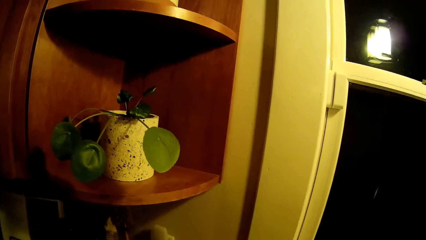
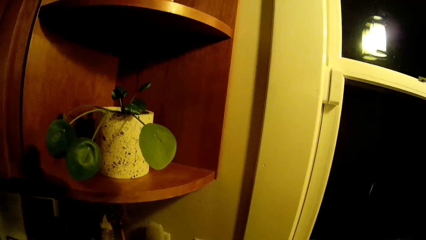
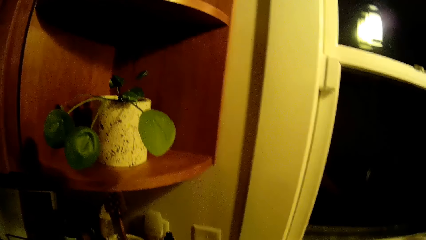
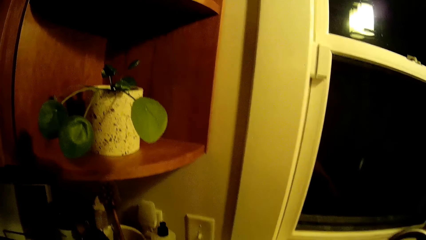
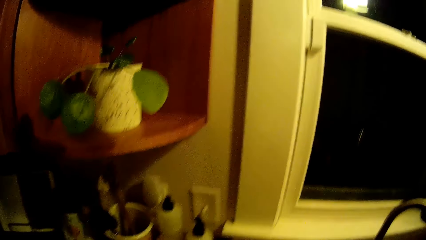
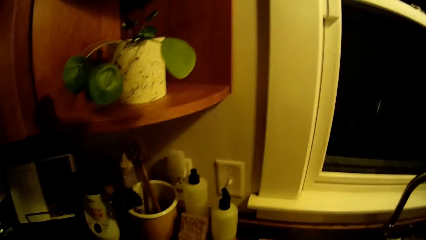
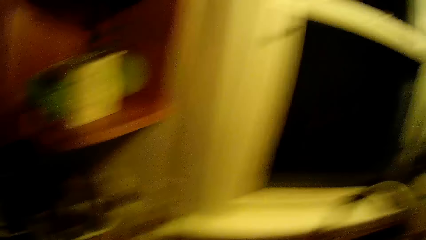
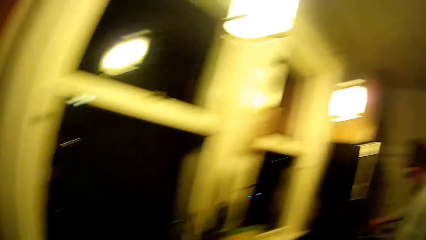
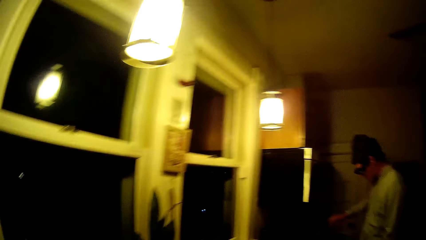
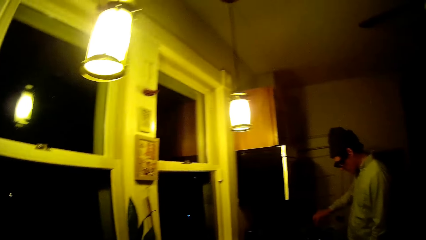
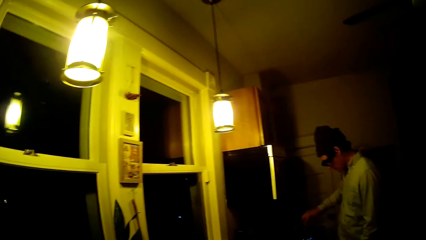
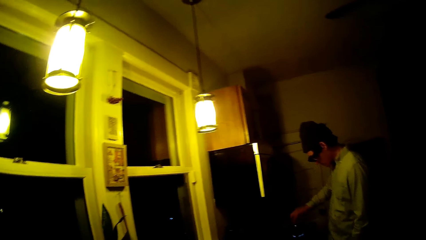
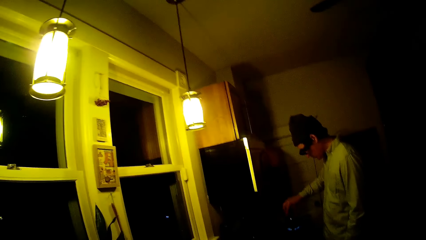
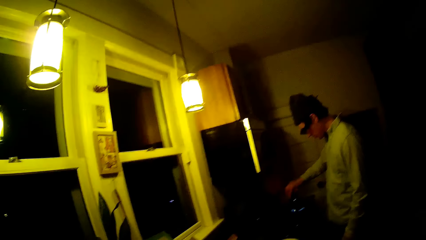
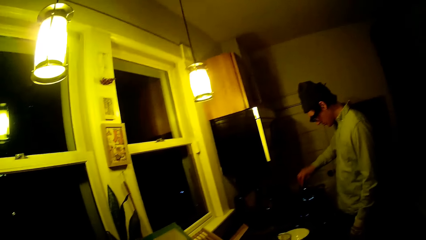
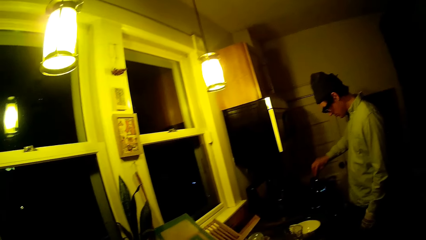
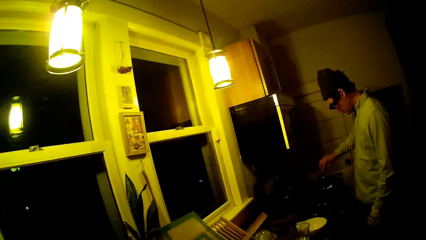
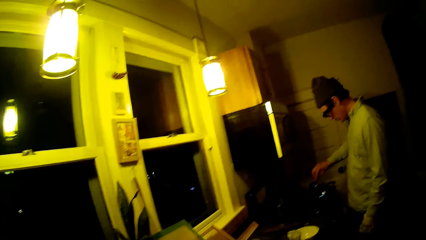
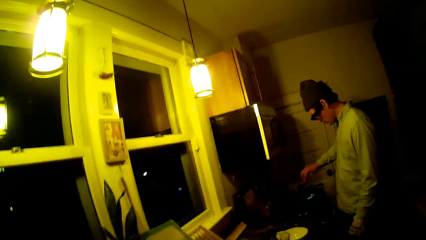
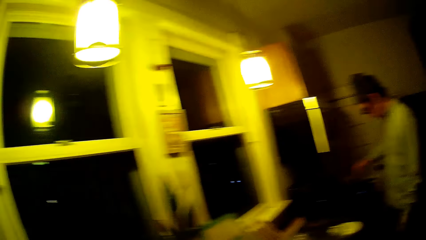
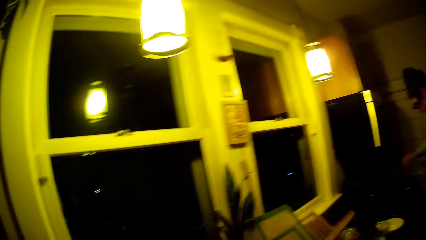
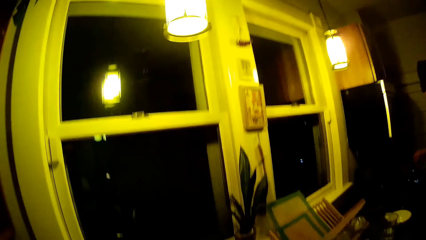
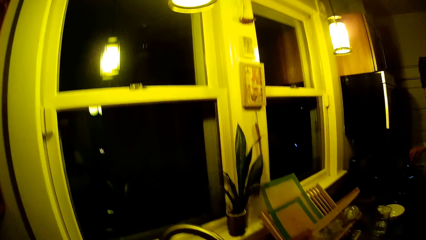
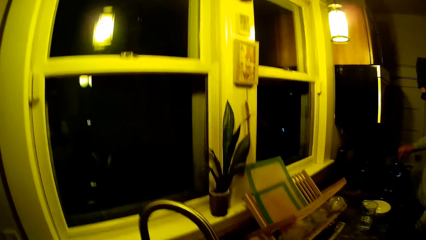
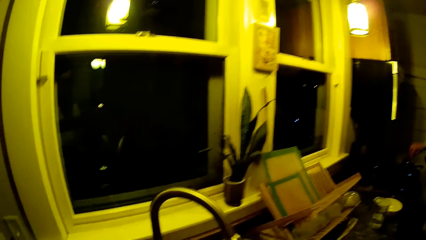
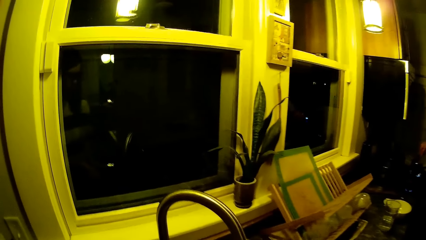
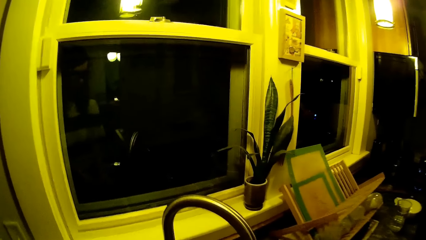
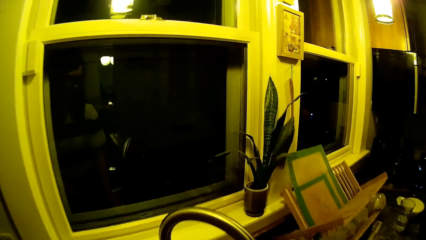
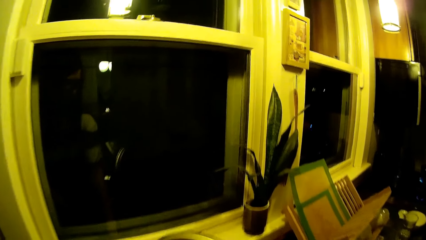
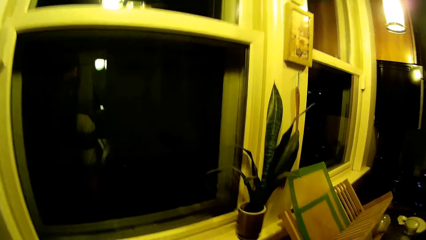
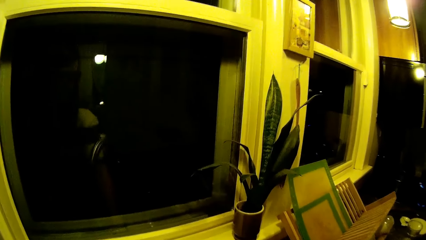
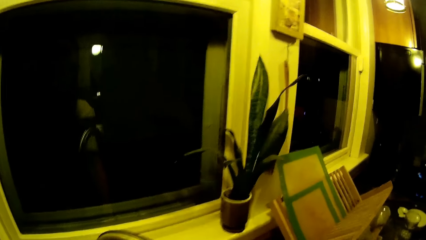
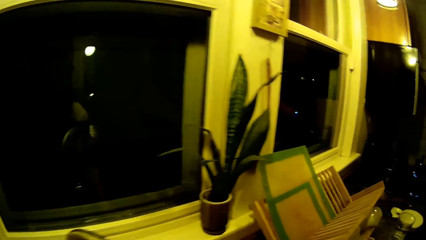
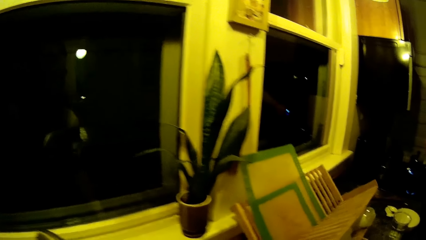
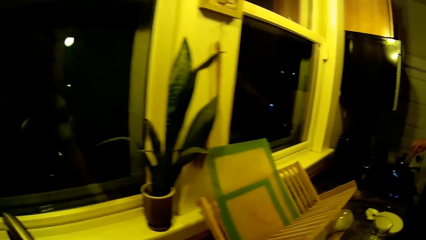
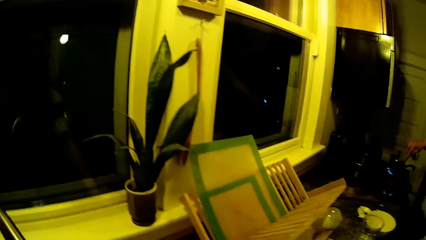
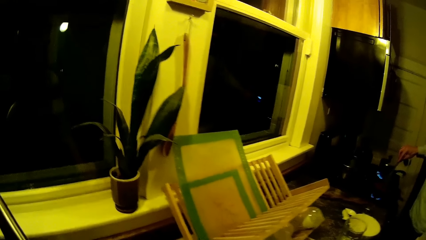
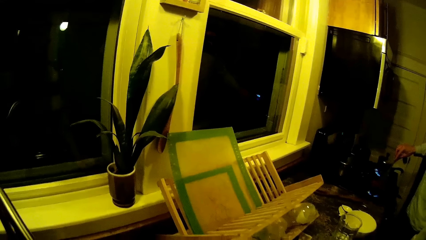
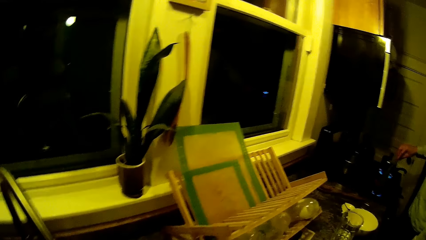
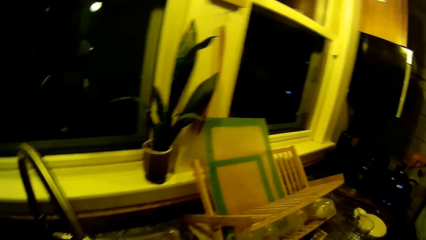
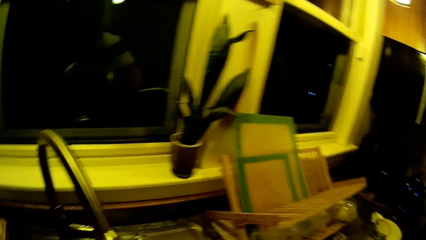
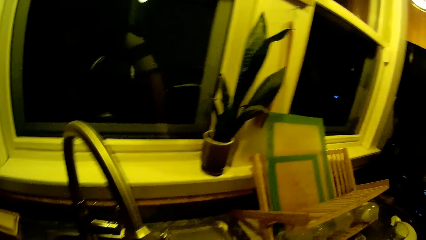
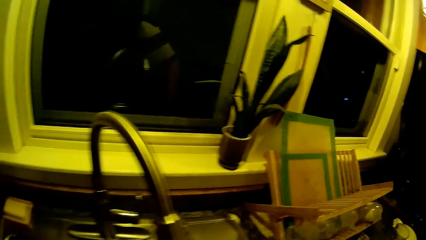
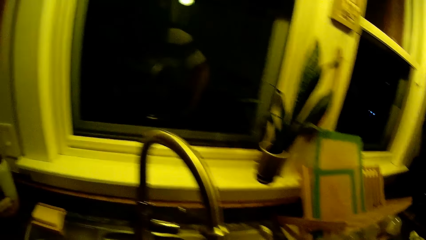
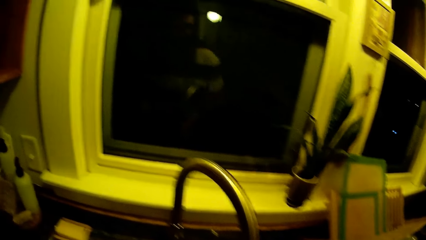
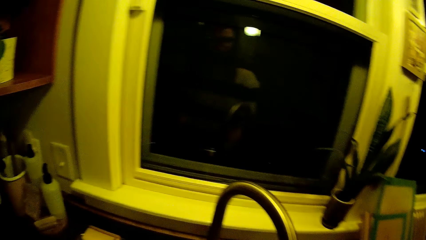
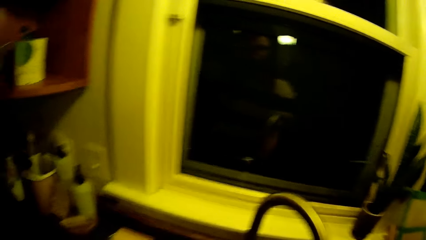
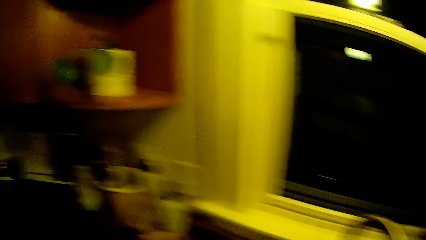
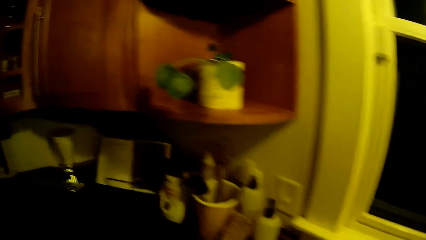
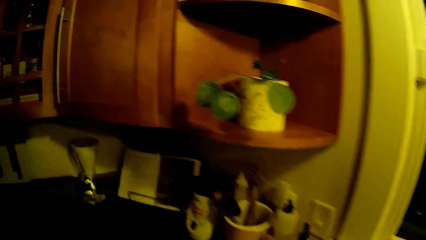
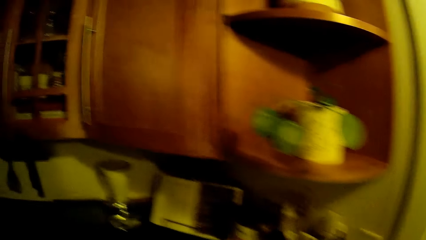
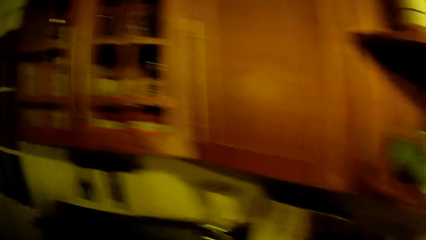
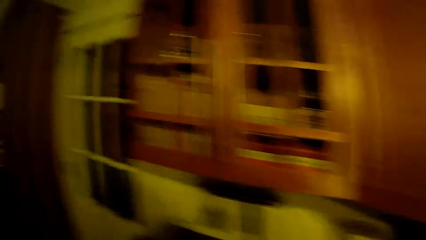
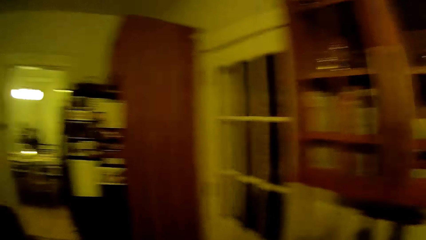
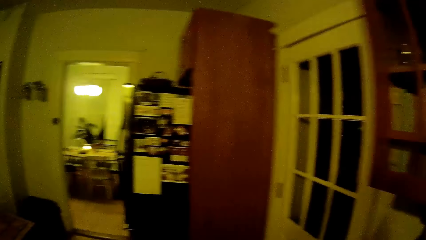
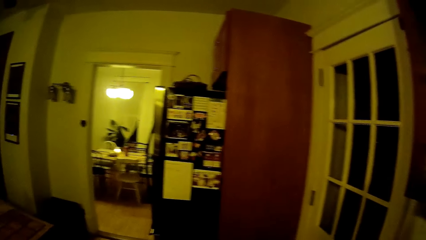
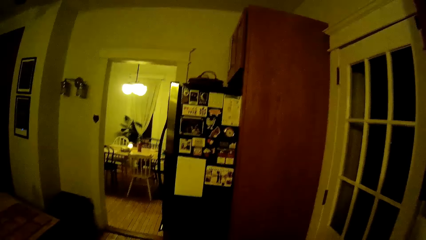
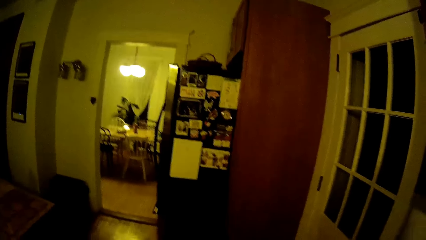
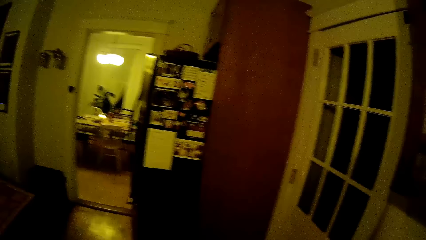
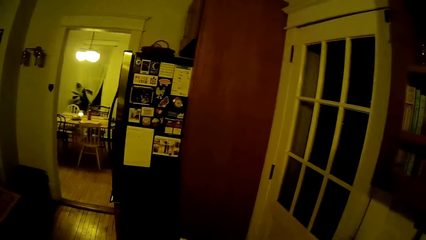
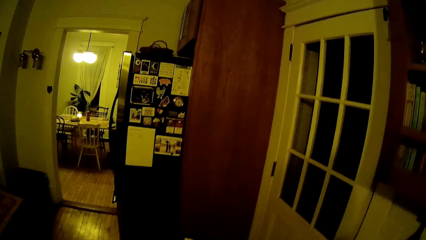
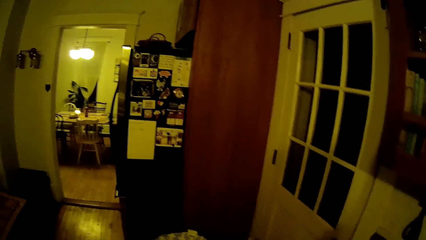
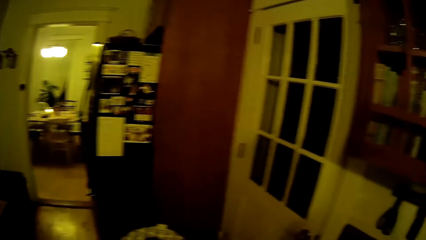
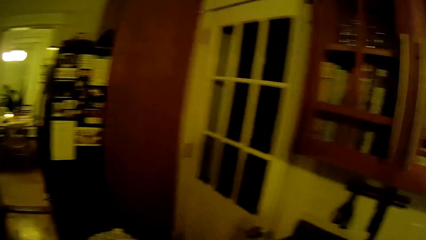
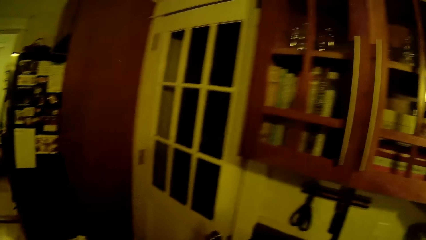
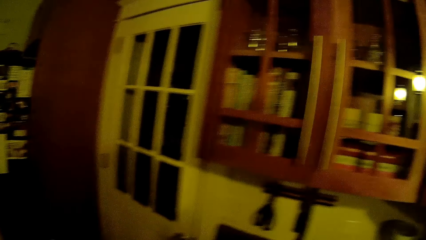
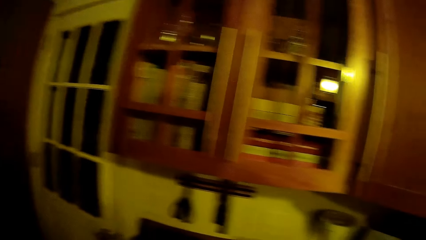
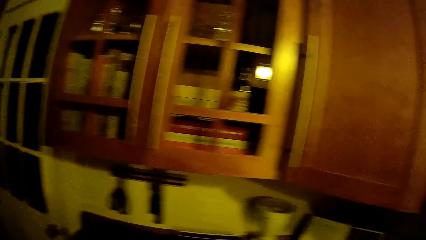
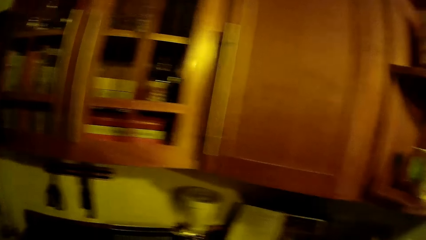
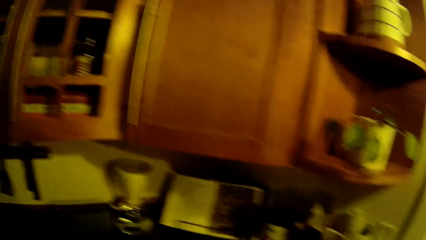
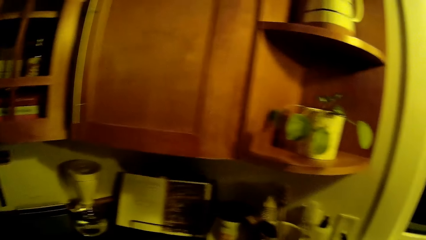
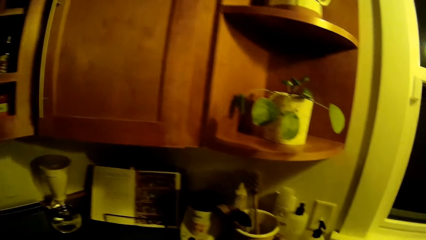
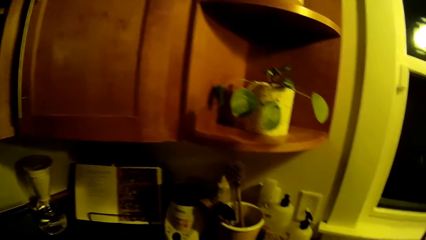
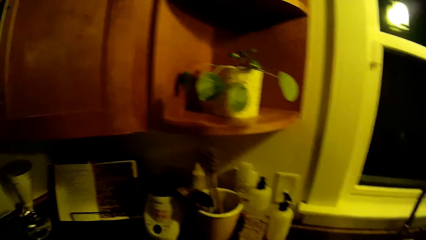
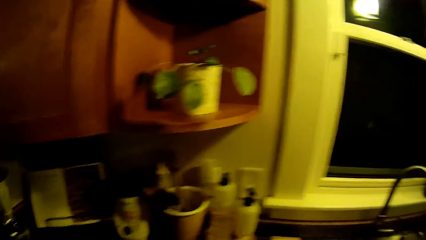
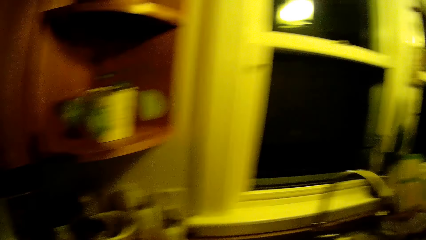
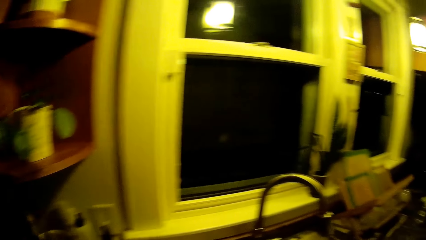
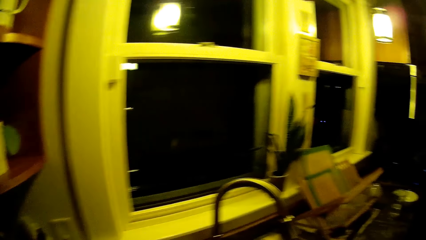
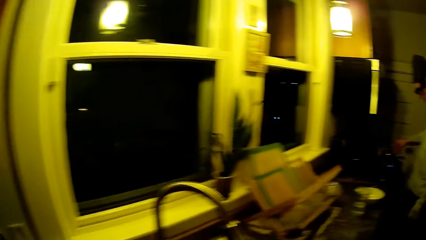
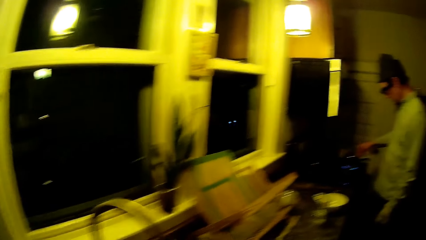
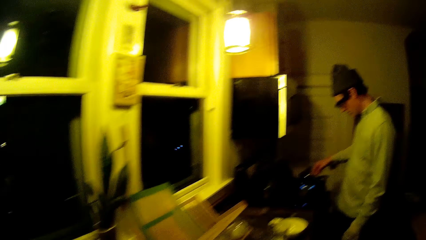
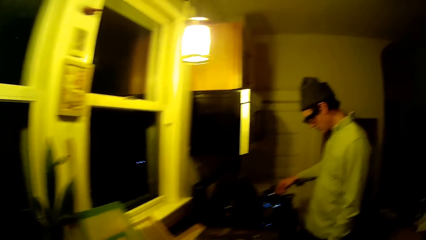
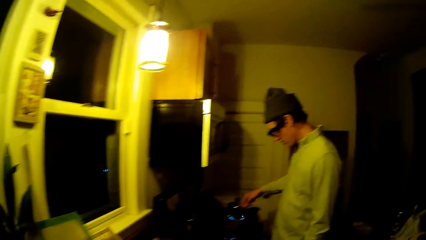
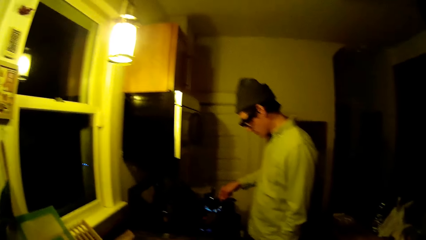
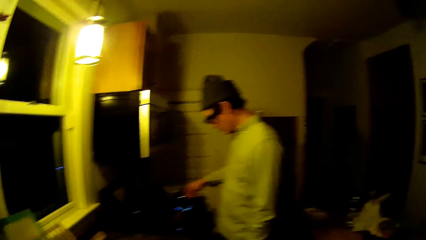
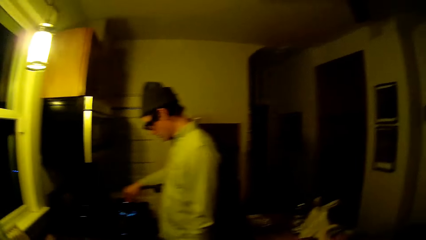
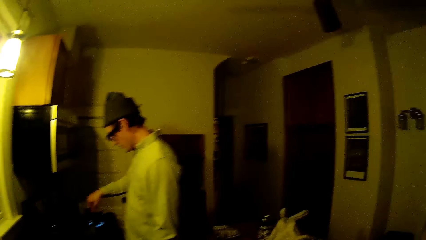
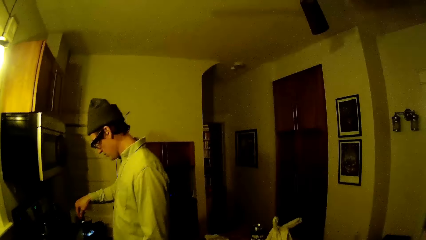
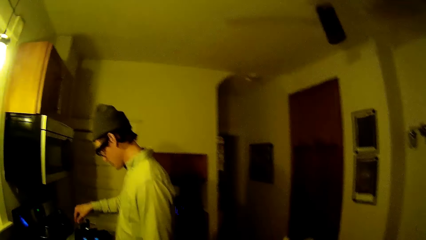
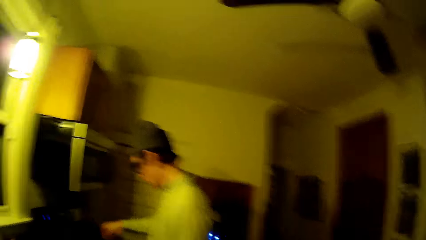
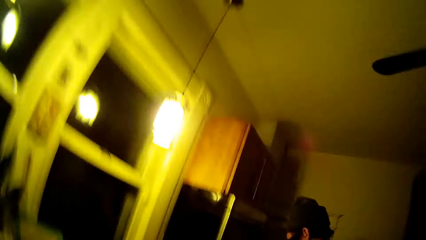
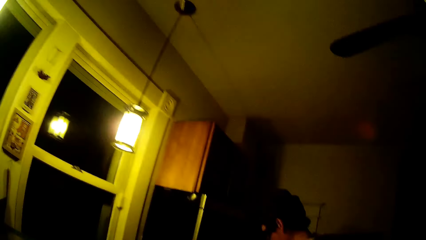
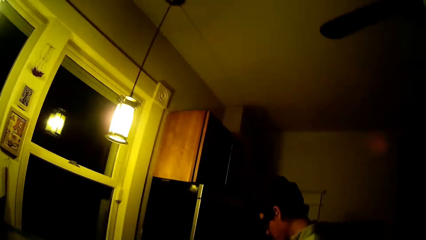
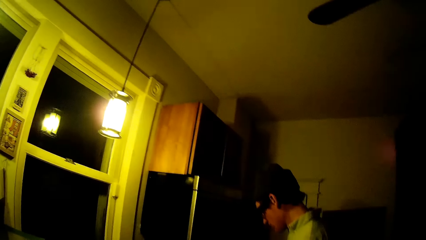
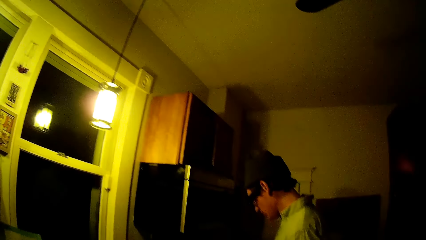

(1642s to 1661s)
A man stirs a pot at a kitchen stove with a spoon in his right hand. He stirs the pot again. The camera wearer moves around and talks to the baby. The man stirs the pot at the kitchen stove with the spoon in his right hand.
